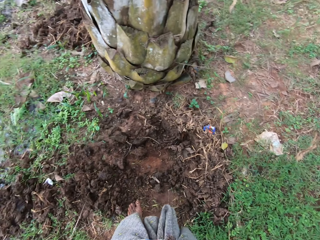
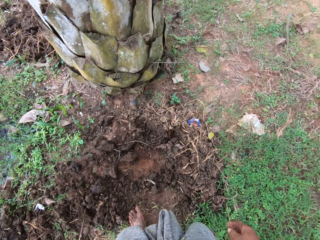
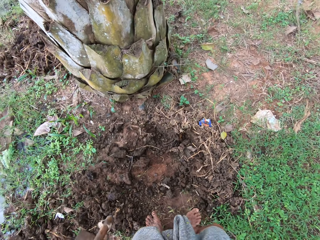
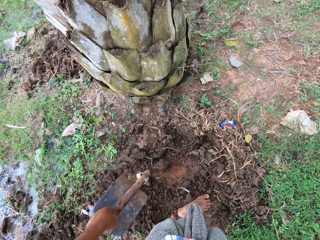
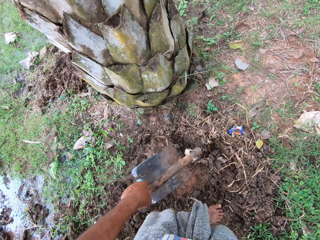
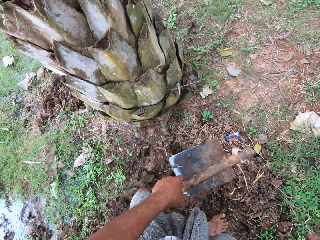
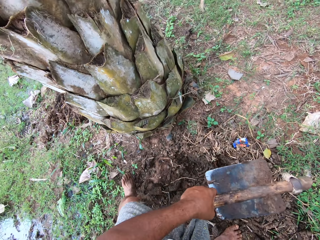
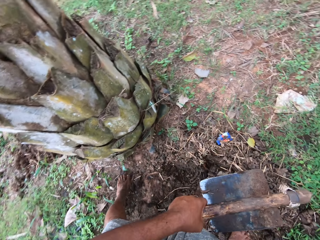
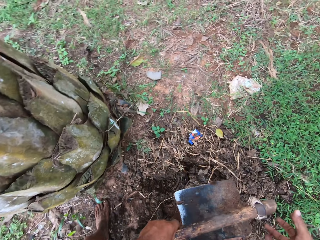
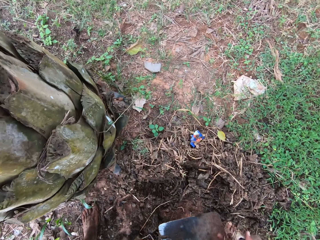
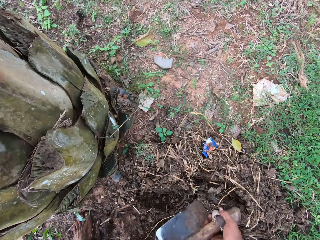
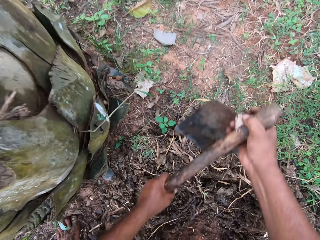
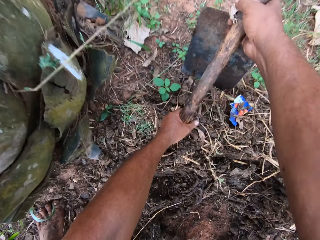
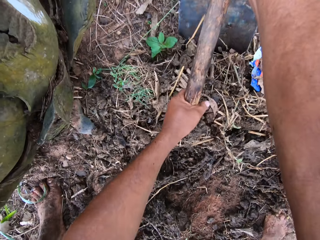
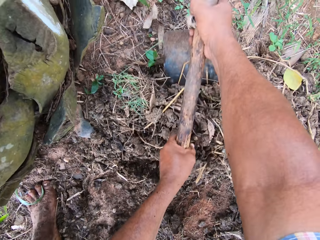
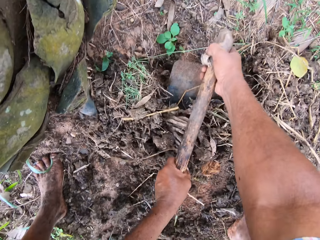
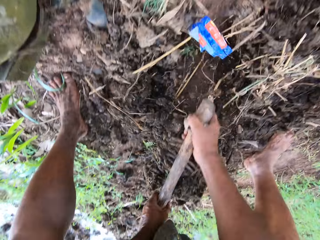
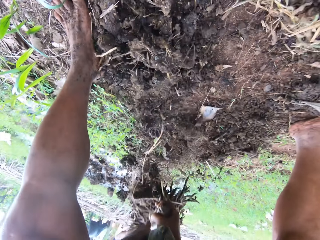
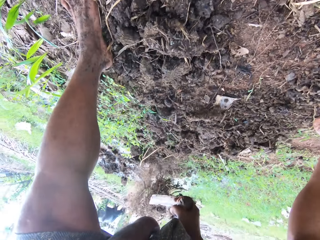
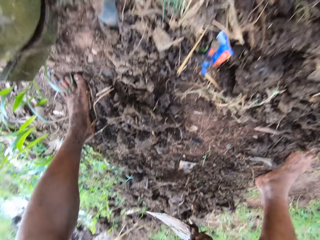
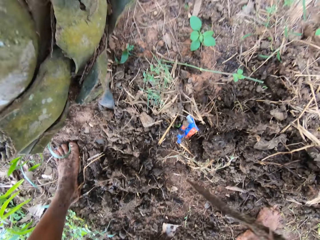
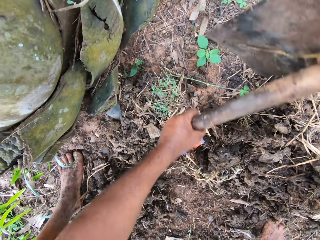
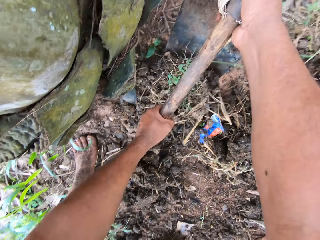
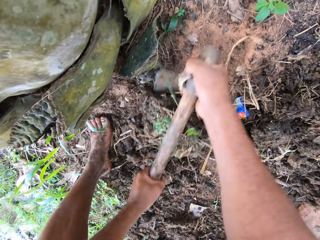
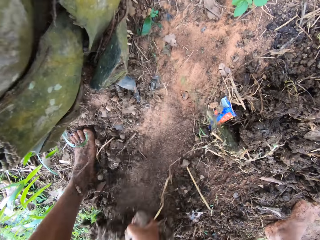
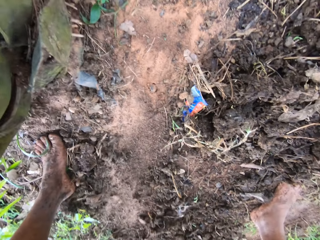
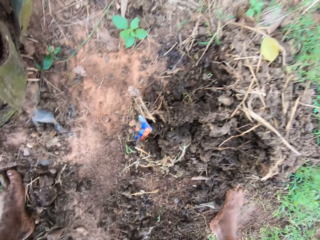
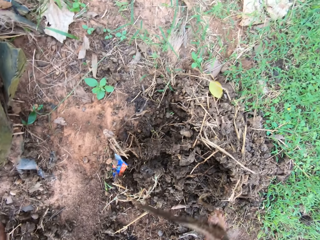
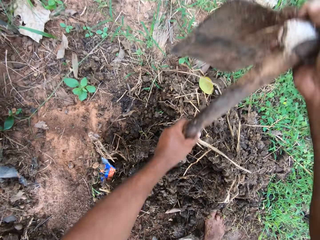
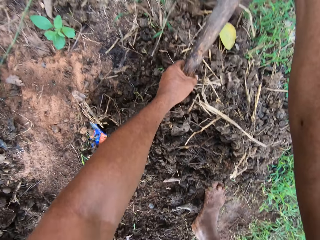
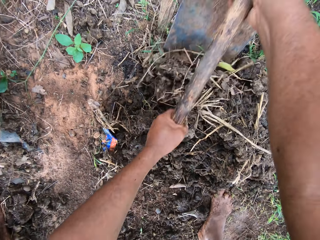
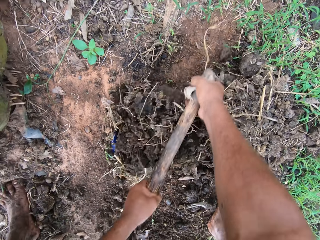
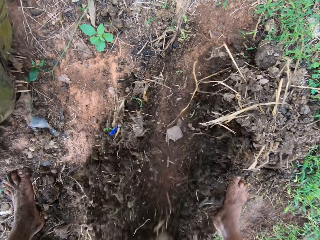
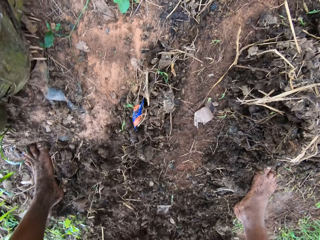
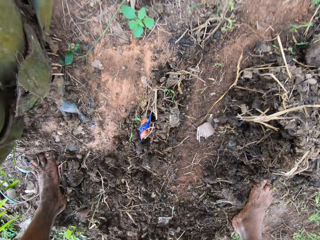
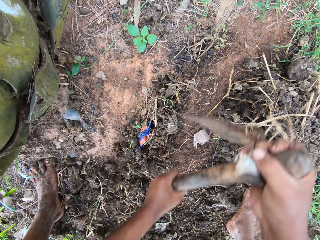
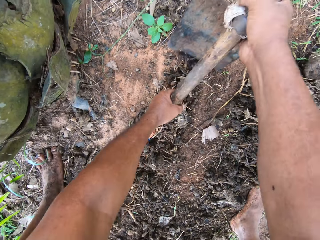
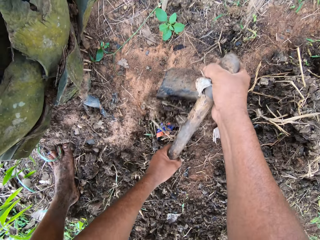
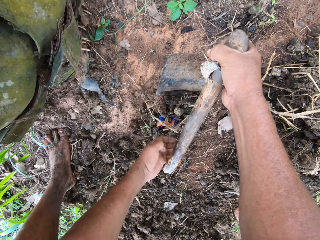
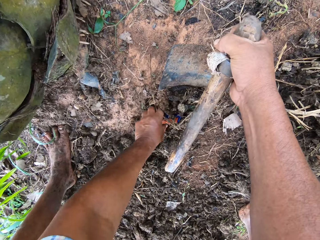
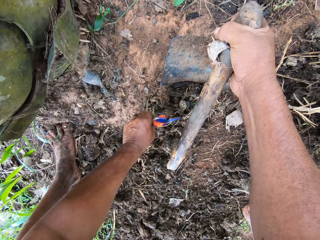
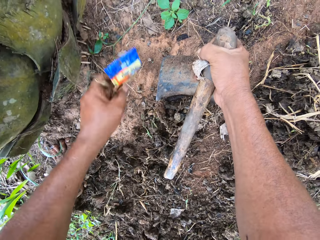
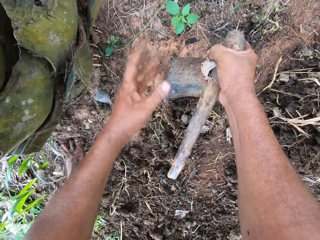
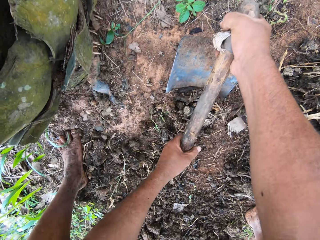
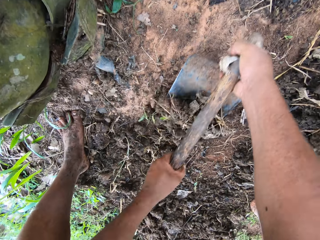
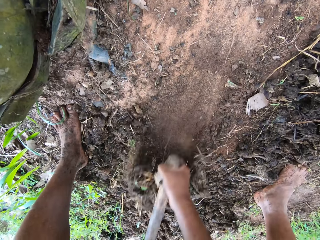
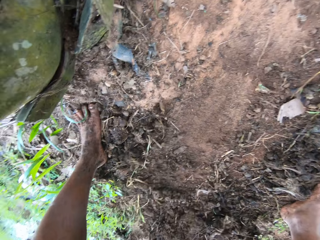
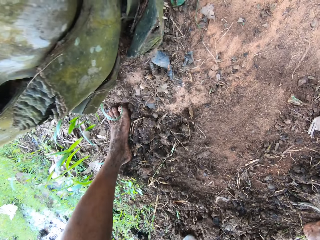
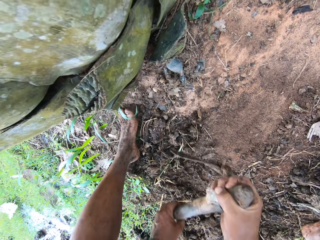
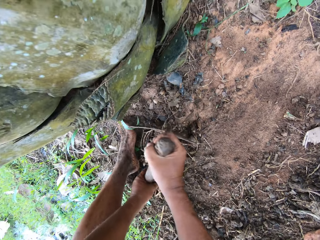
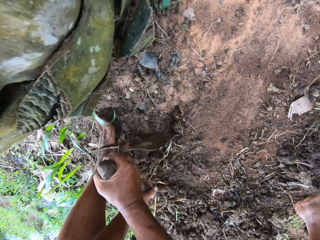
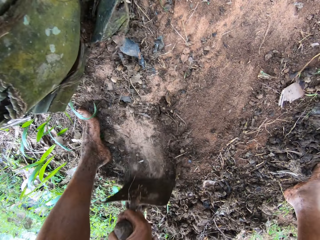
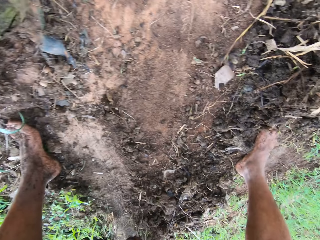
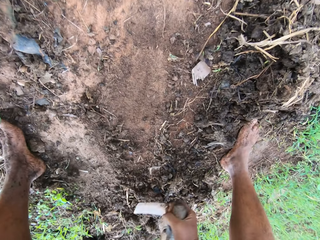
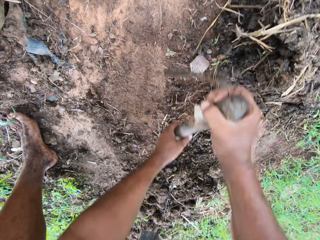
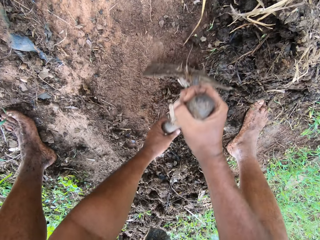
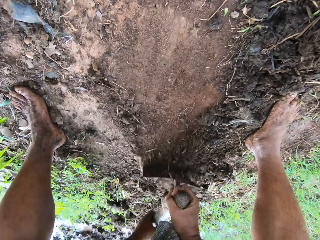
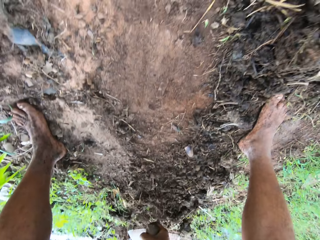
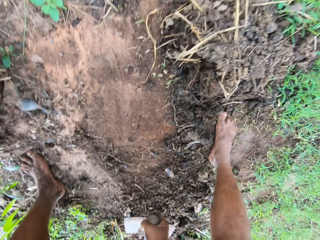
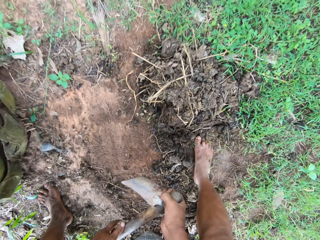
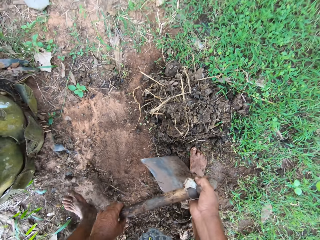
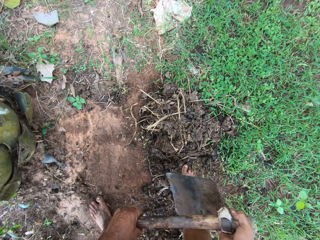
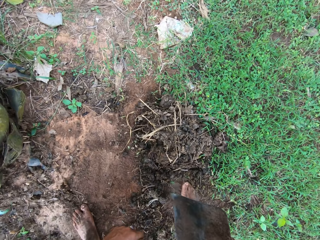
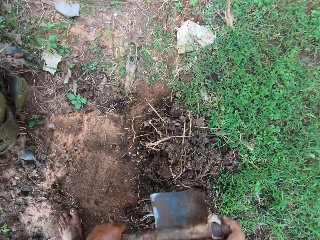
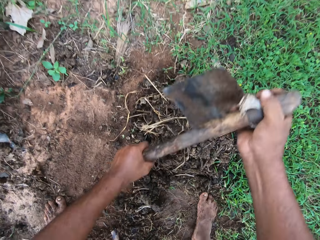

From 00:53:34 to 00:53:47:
The camera wearer packs the sand on the ground with the hoe. He digs the ground. He picks up a sachet from the ground. He throws the sachet in his left.

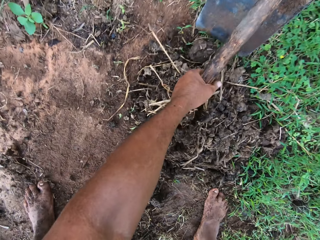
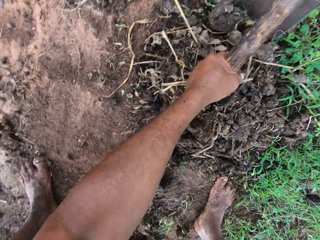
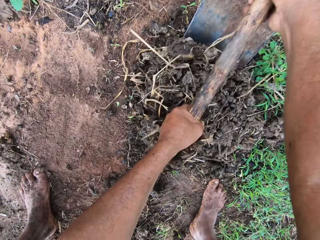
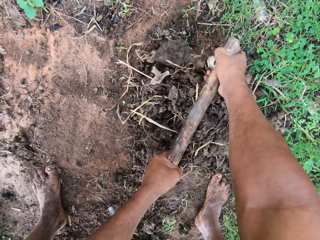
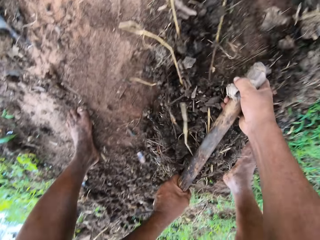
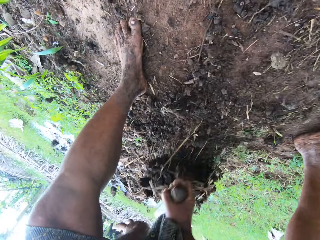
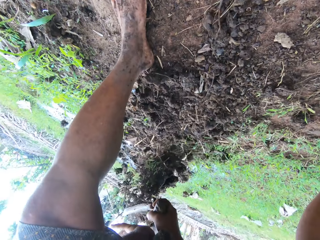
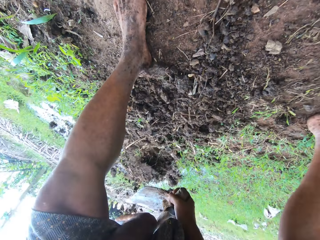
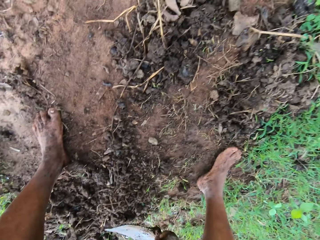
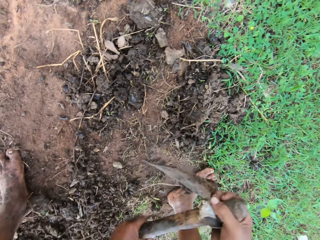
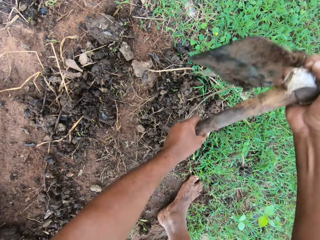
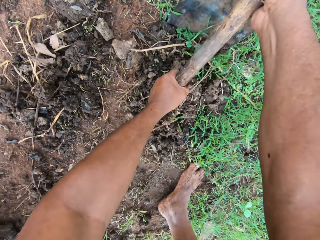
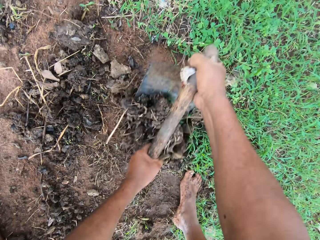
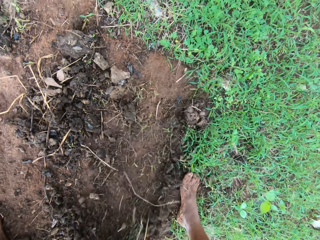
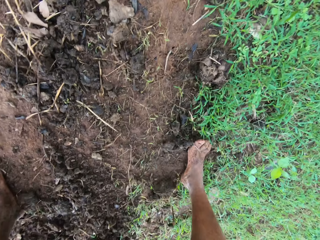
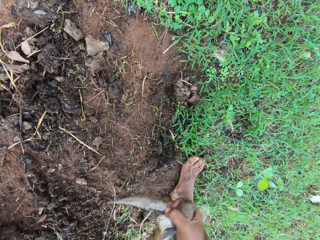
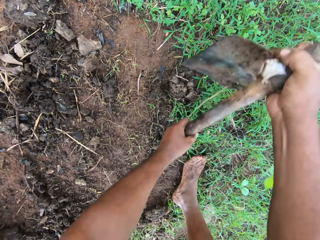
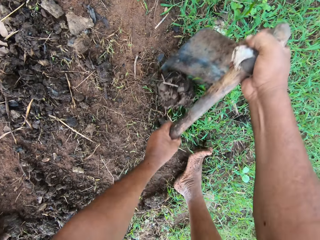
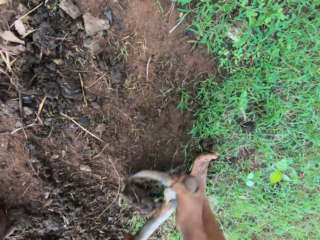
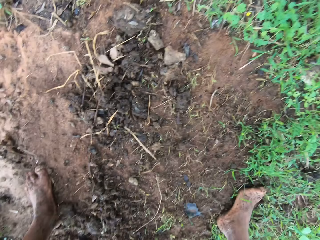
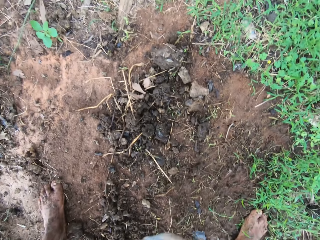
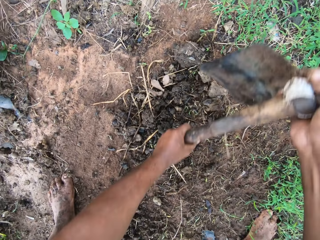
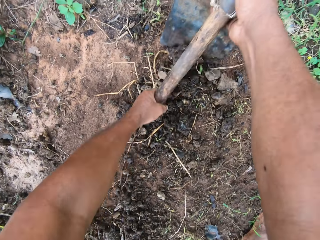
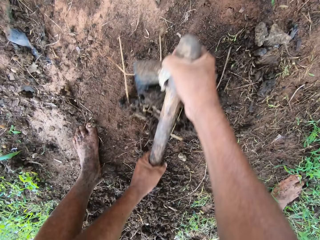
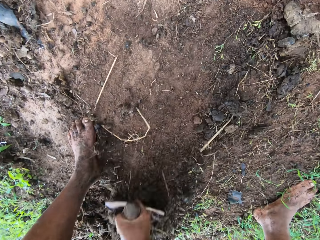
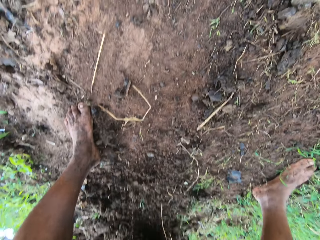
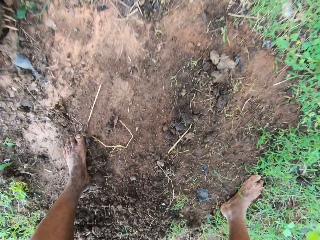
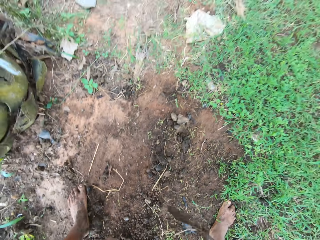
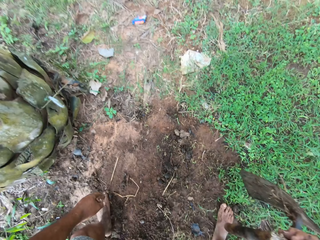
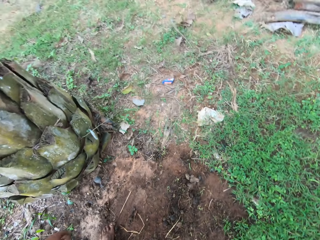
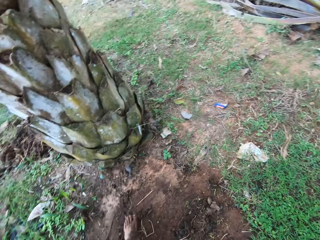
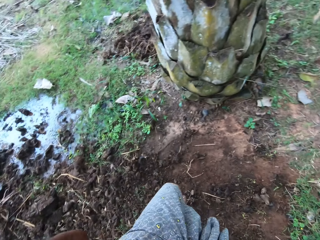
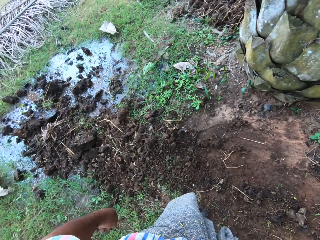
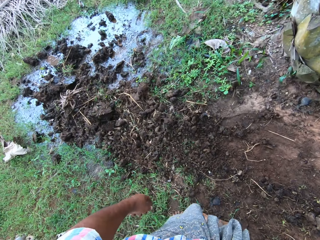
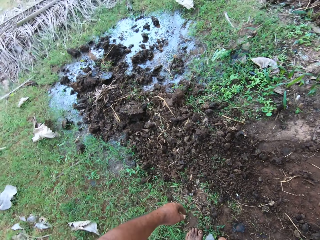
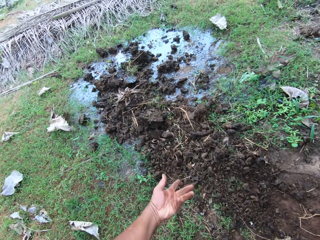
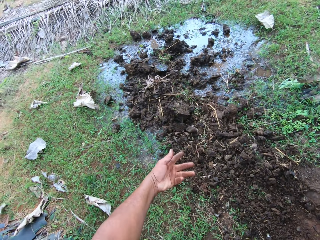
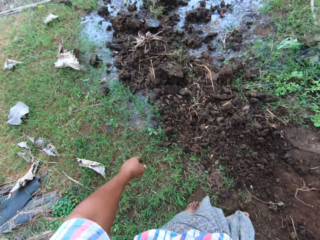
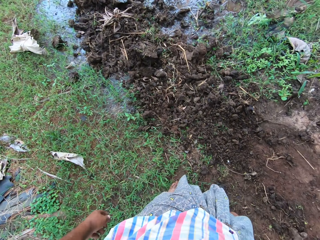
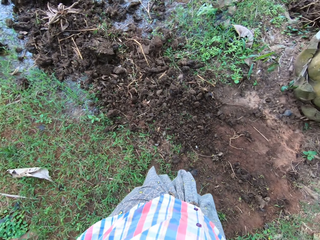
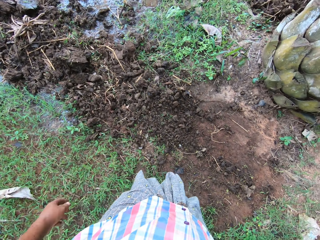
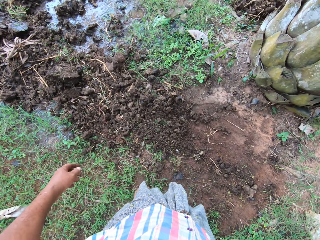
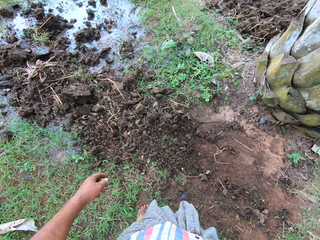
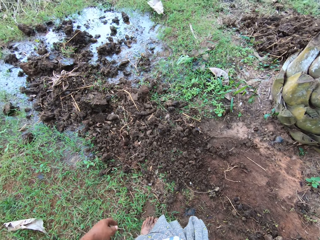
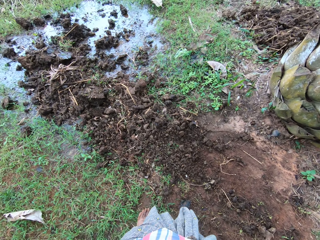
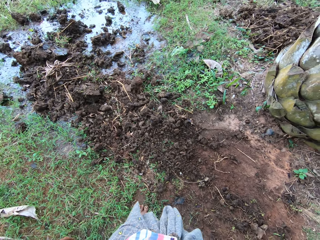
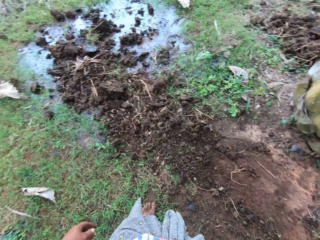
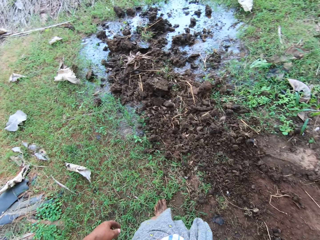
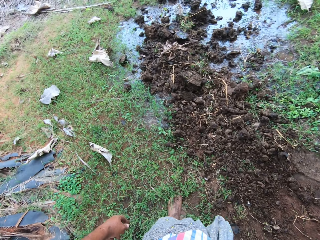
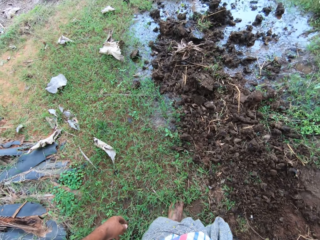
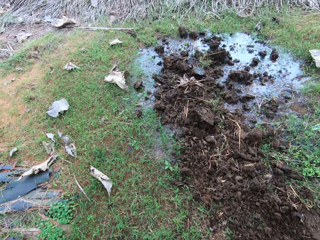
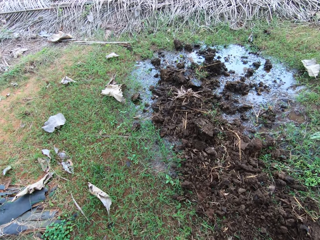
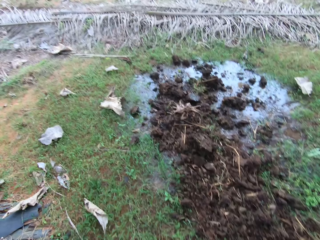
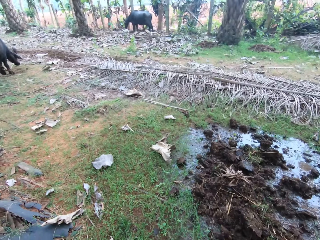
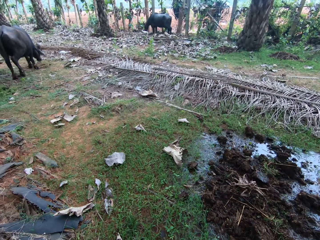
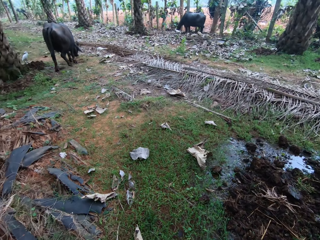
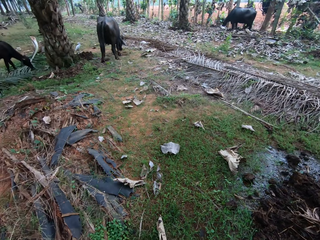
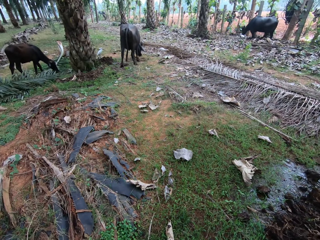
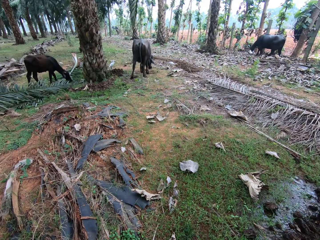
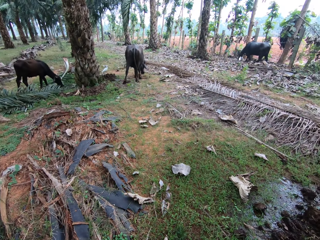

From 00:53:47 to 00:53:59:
The camera wearer looks around.
